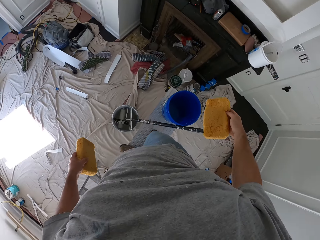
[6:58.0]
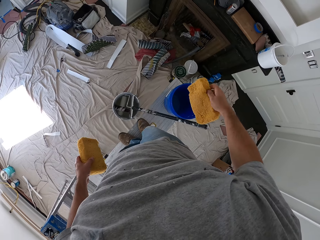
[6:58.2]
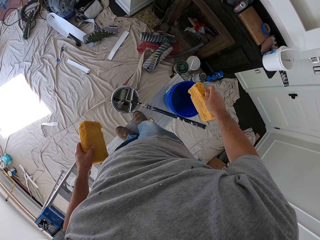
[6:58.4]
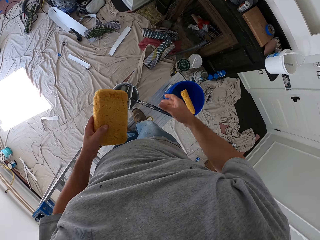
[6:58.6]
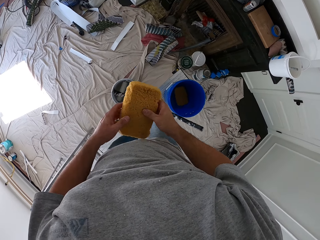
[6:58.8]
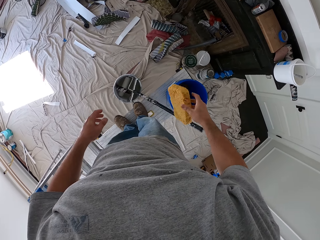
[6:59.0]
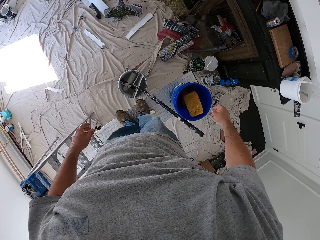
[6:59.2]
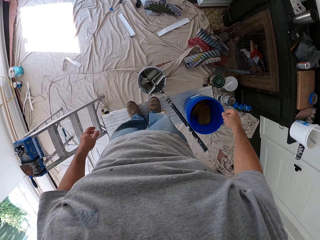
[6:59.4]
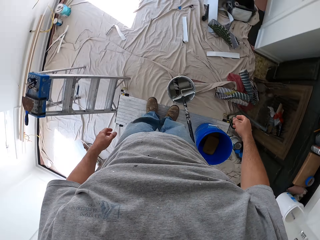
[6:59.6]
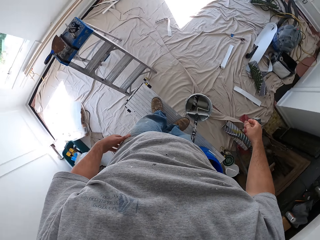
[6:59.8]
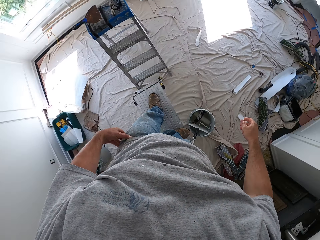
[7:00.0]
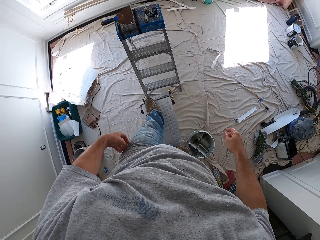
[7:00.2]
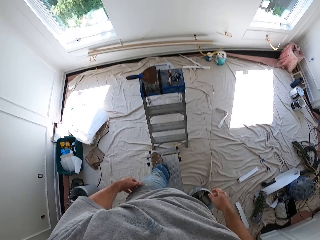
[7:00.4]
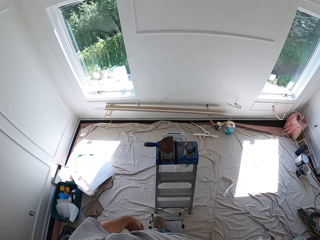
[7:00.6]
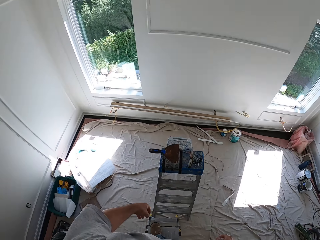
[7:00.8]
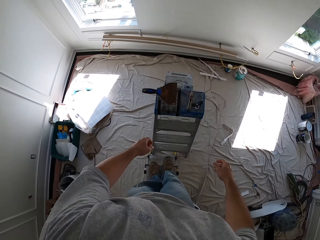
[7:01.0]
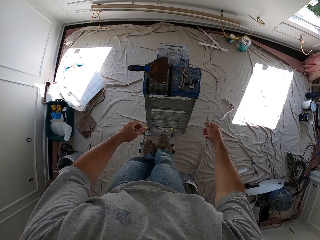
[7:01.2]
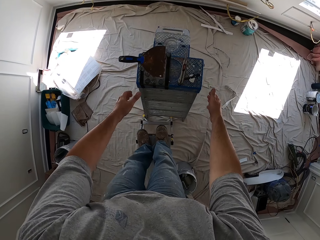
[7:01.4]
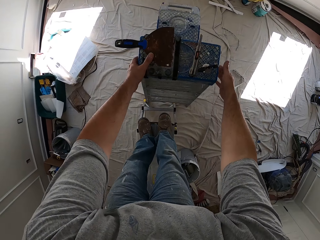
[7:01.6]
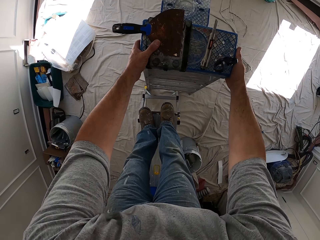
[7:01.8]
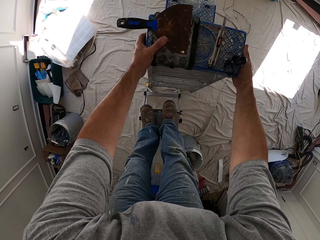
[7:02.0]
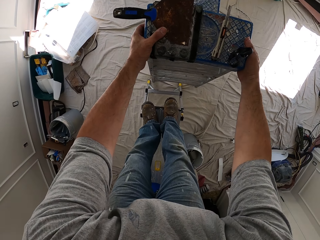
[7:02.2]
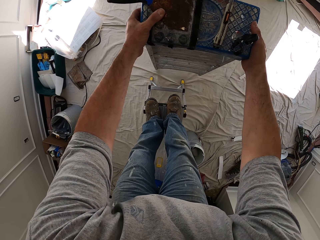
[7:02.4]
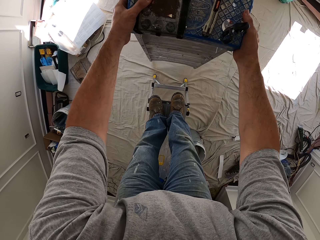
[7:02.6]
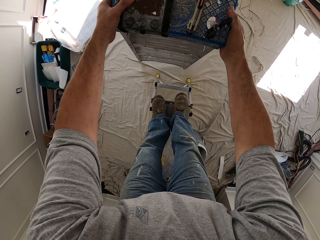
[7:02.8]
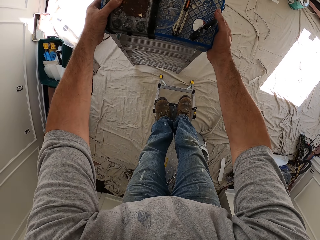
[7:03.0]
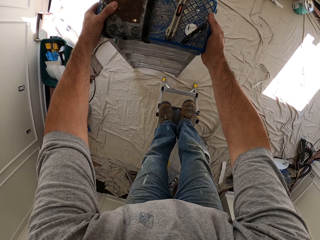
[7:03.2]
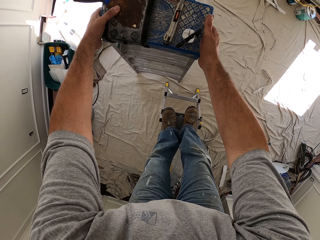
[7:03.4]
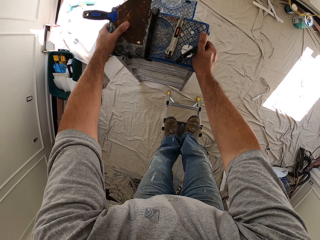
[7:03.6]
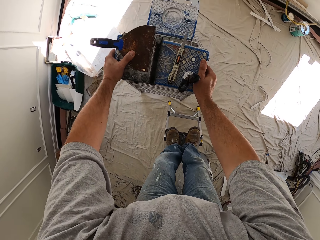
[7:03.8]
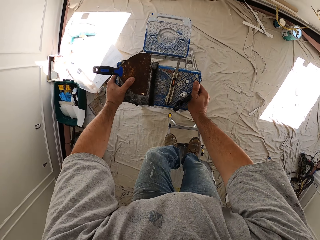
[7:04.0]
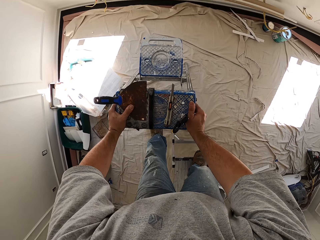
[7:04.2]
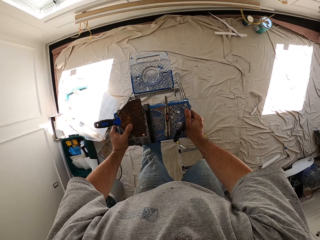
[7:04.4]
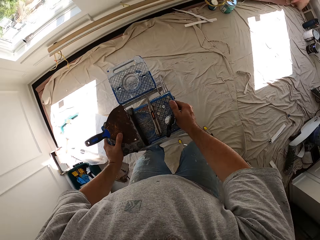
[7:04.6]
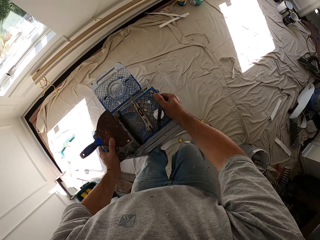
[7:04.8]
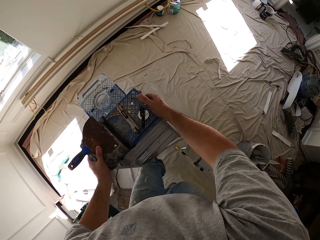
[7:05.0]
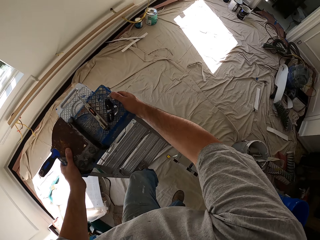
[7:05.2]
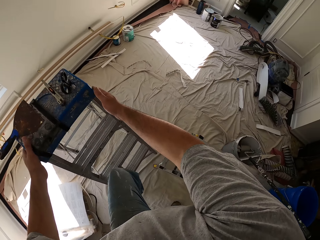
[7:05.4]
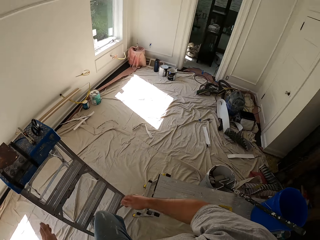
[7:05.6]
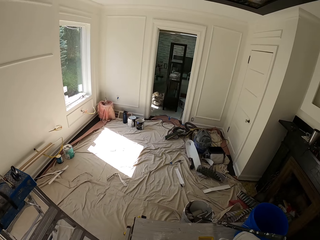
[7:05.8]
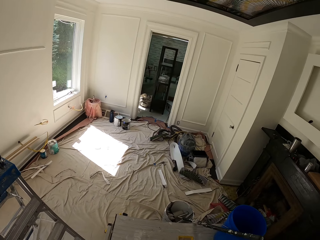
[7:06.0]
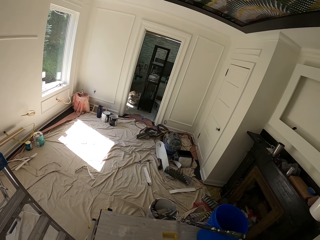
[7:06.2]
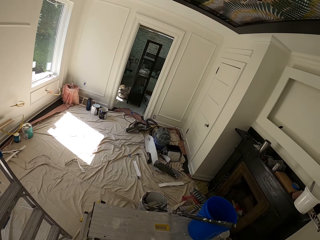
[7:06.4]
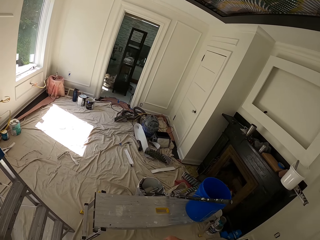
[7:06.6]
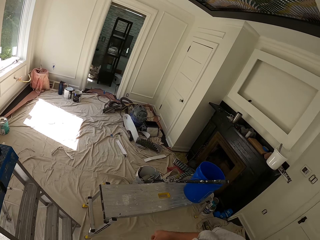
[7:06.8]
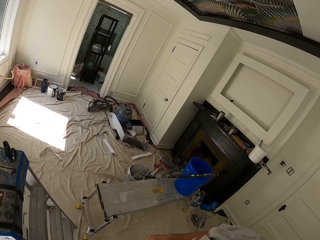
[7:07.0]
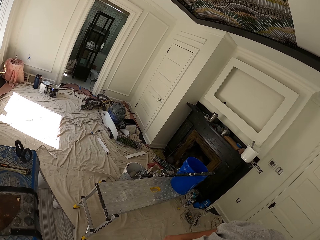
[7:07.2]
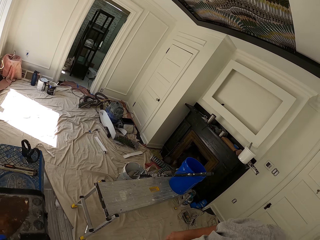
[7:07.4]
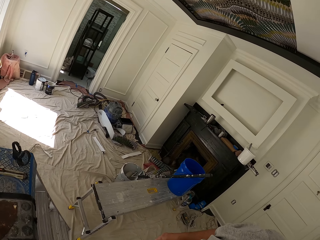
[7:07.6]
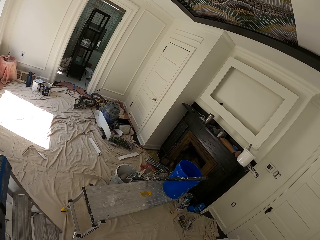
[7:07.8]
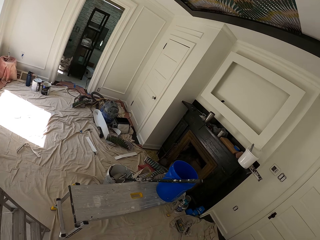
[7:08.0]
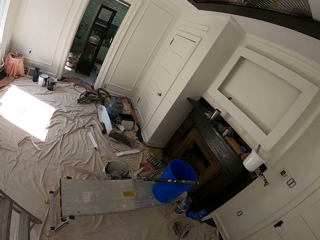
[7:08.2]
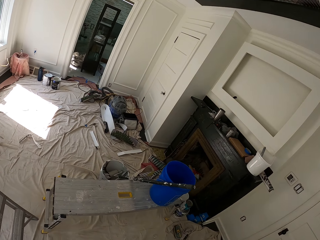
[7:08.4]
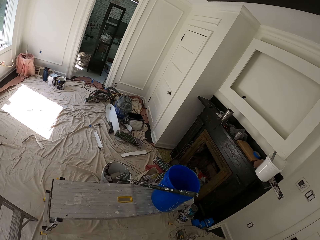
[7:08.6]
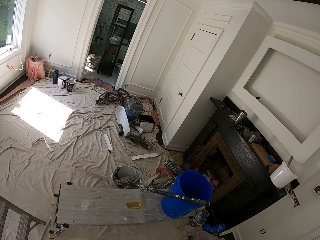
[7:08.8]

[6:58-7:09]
The camera wearer drops the two foams or sponges in the bucket. He takes the sponge with his right hand and drops the sponge in the bucket. He turns to his left. He lifts the ladder. He moves the ladder to the left. He puts the ladder down aside. He steps on the ladder. He climbs down the ladder.

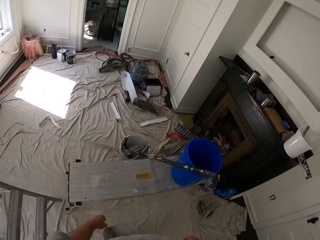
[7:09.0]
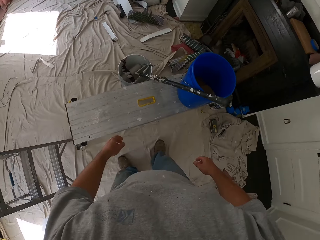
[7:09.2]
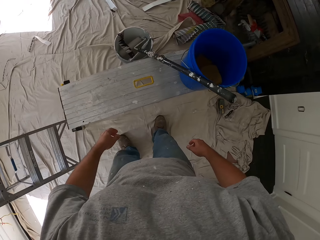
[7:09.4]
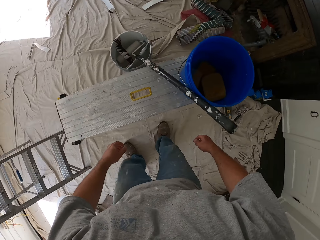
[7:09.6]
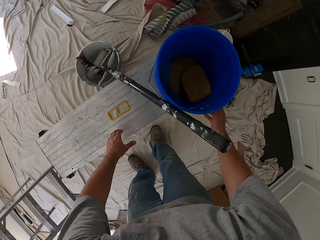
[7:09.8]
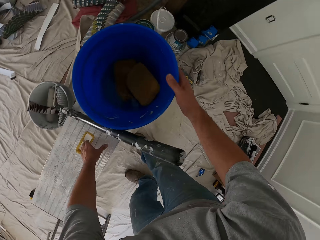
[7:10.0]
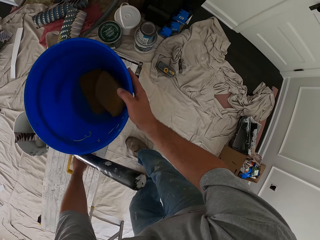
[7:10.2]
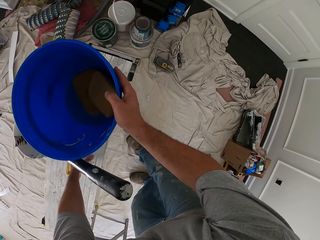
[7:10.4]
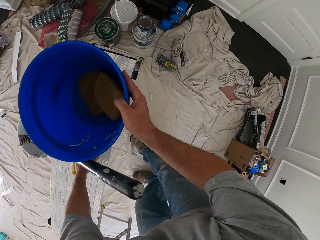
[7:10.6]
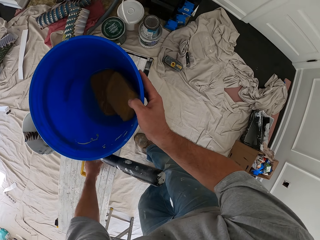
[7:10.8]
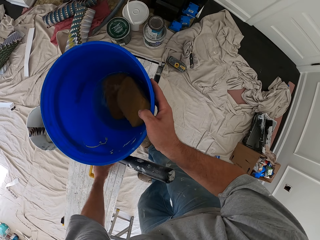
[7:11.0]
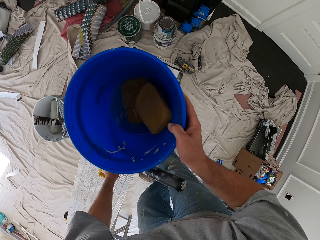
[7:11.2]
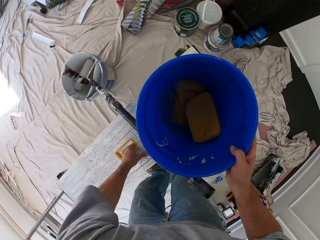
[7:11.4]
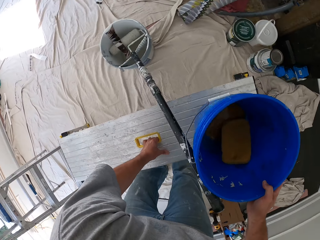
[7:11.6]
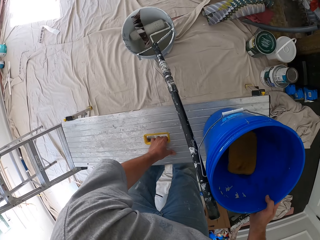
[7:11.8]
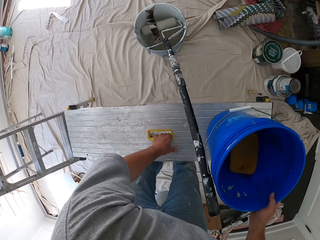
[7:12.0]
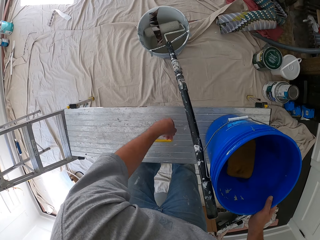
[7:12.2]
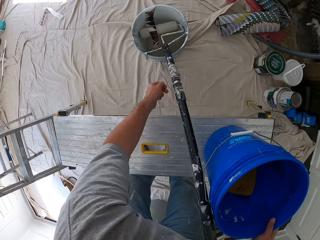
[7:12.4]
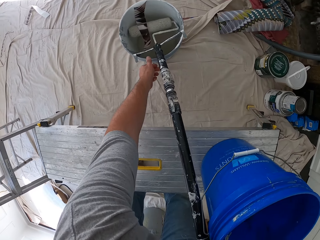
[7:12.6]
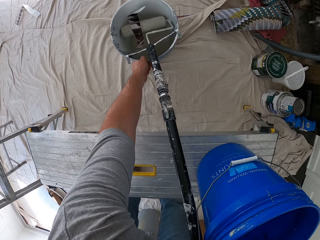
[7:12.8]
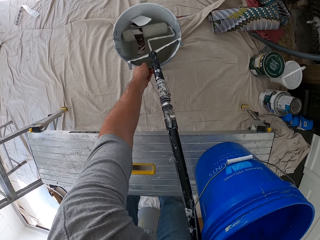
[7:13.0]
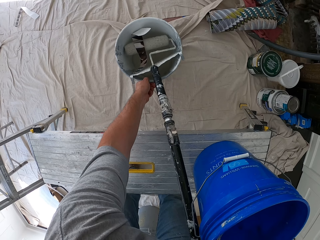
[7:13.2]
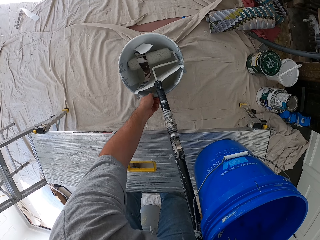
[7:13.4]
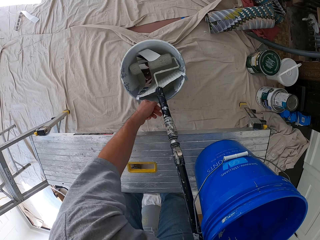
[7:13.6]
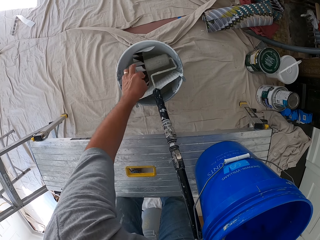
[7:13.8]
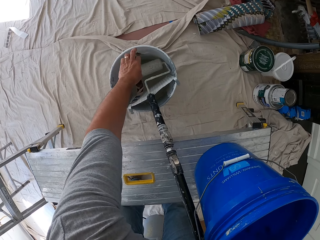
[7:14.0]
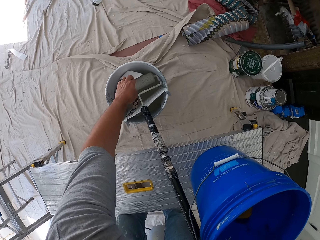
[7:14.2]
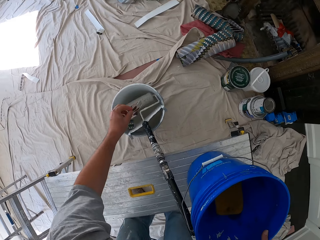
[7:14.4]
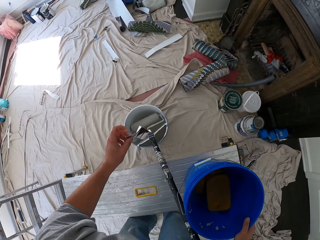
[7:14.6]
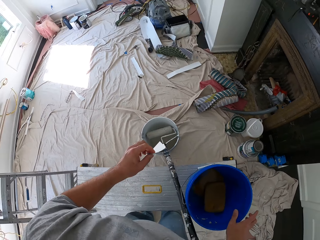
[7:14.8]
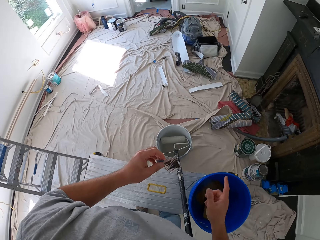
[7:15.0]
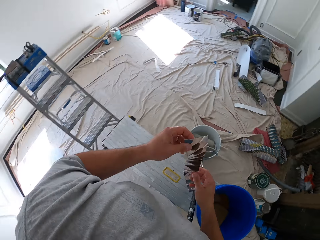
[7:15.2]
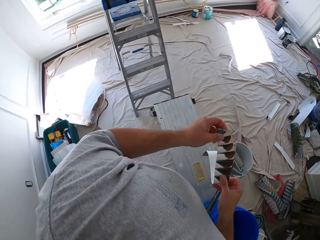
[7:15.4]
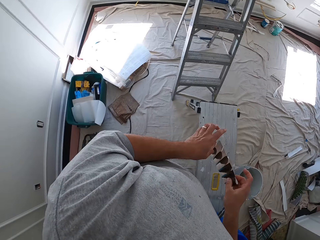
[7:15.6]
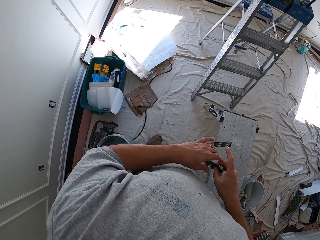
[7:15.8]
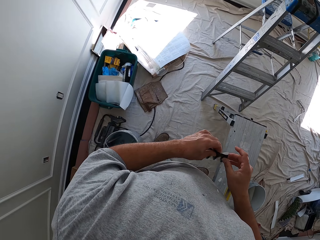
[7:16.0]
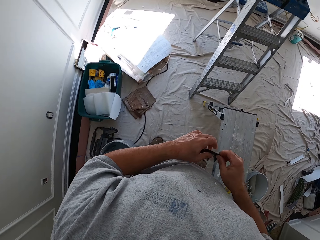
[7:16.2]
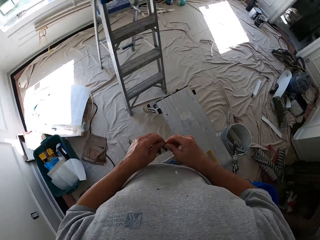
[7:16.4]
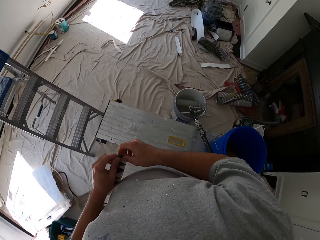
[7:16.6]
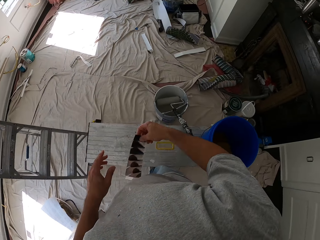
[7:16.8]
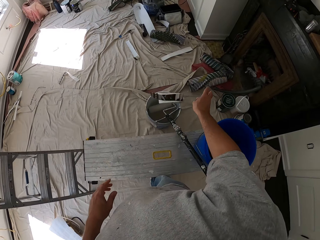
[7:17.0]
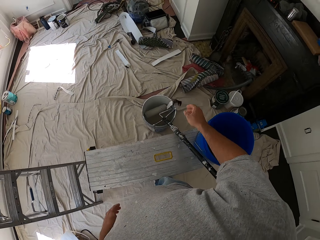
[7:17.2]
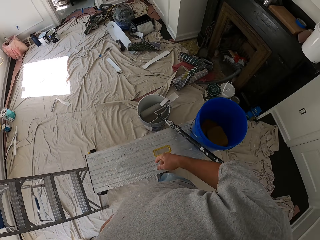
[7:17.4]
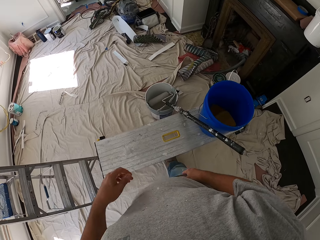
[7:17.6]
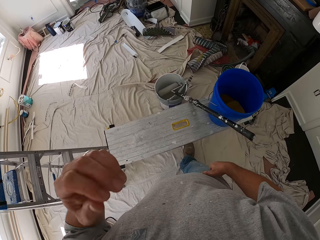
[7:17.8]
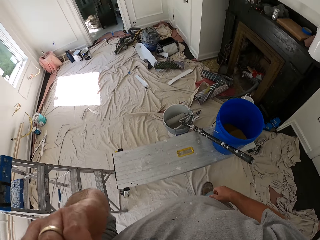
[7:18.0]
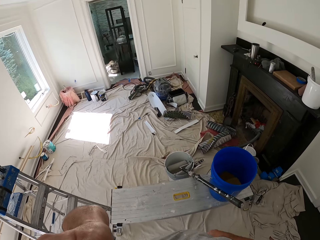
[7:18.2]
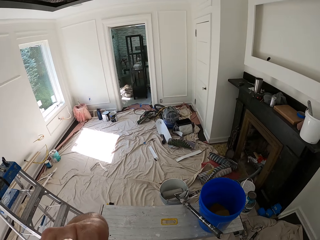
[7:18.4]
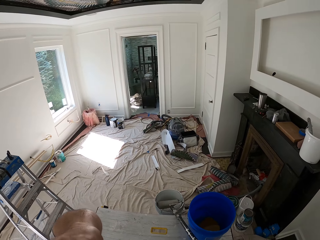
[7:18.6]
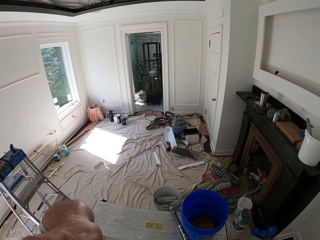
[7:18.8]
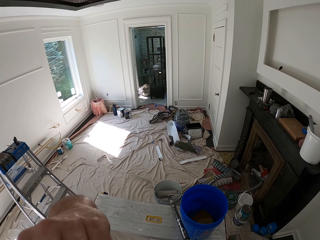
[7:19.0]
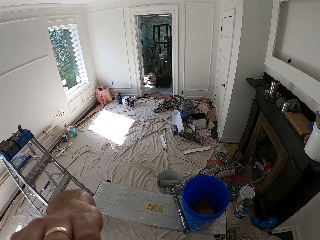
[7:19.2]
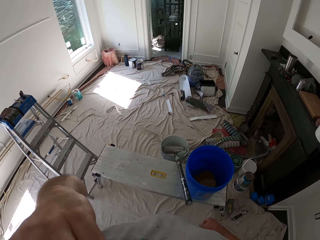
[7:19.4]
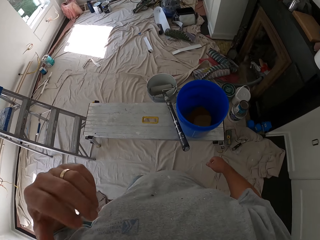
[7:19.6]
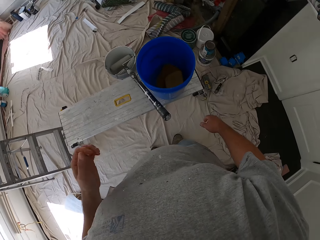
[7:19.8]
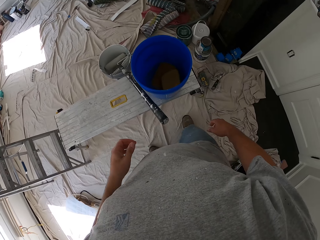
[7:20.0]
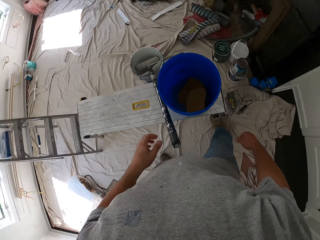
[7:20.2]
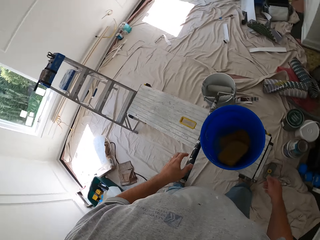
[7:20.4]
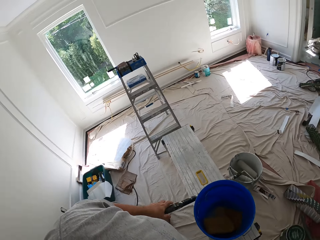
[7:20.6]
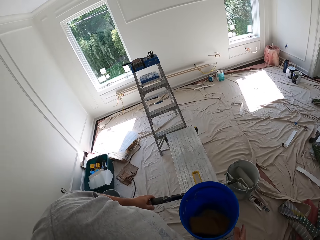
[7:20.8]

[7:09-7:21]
The camera wearer holds a bucket. They drag a bench. They hold the foldable bench. They drag the paint bucket on the floor. They remove a piece of wallpaper from the bucket. They toss the wallpaper on the floor. They touch themselves.
